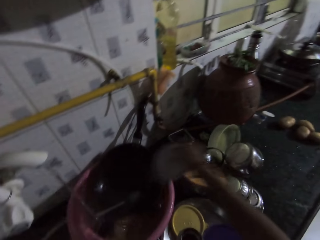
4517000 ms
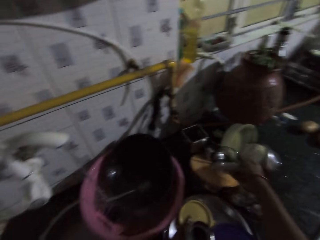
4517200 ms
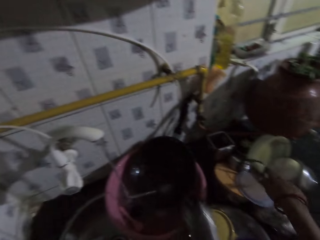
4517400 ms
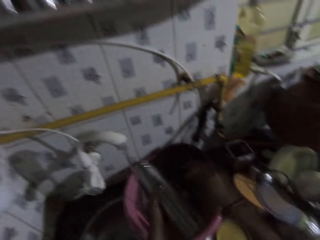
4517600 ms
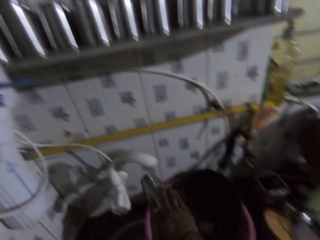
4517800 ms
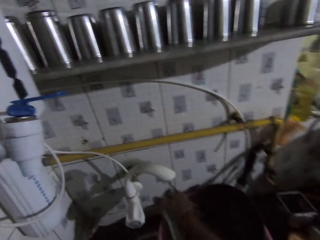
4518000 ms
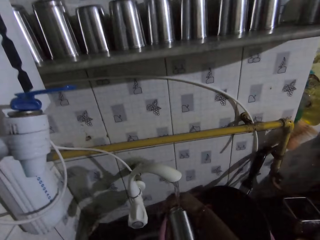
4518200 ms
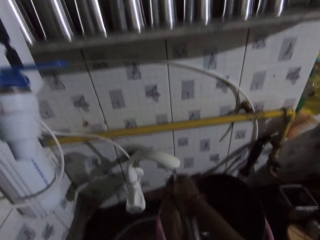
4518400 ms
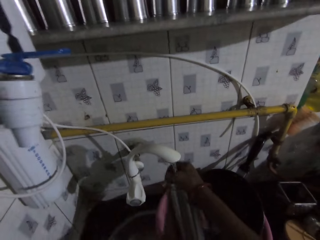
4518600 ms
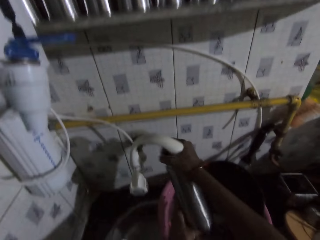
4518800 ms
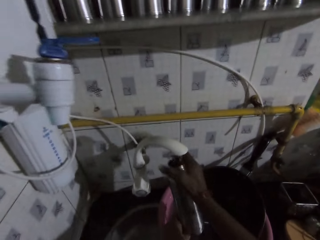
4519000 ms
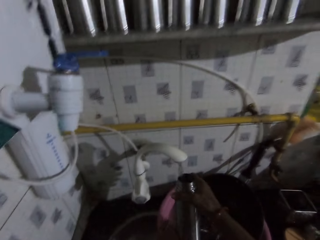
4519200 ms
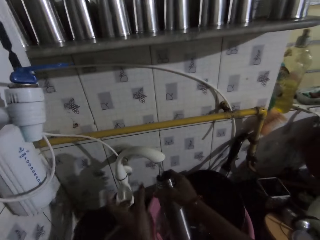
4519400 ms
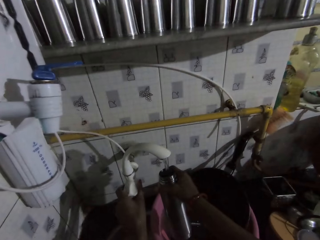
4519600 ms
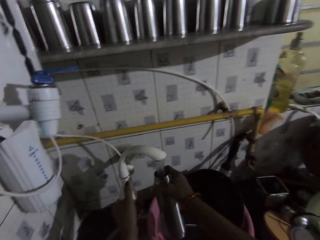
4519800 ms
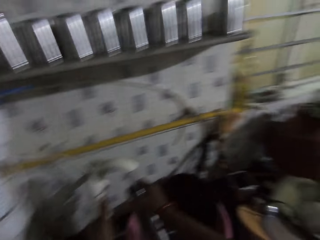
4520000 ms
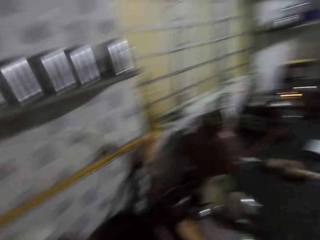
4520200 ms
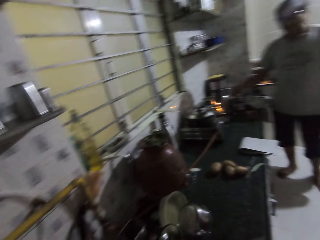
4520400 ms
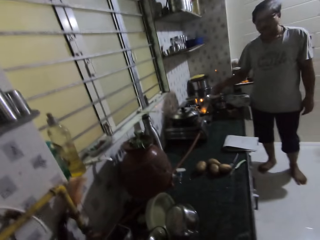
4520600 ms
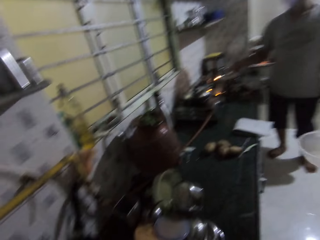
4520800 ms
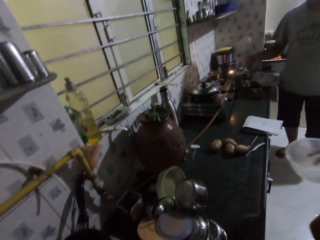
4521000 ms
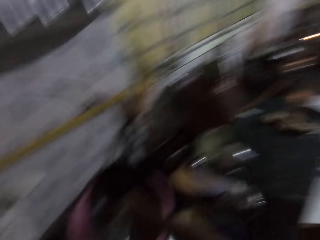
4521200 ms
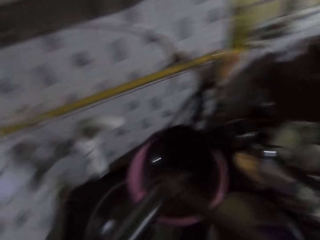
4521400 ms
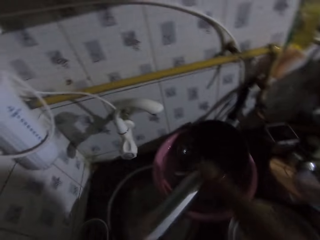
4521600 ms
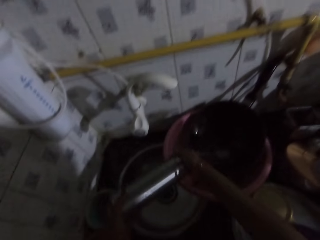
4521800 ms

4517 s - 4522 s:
The camera wearer drops the lid on the kitchen slab with her right hand and picks up a water bottle from the tray with her left hand. She rinses the water bottle underneath the tap with both hands. She fills the water bottle in her right hand with water from the tap. She turns the knob of the tap with her left hand. A woman holds a bowl in her right hand. A man interacts with the camera wearer. The man stands next to a cooker. The camera wearer shakes the water bottle with both hands. She holds the water bottle with both hands.

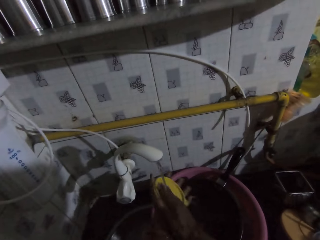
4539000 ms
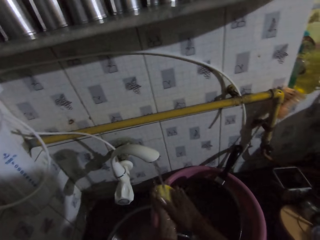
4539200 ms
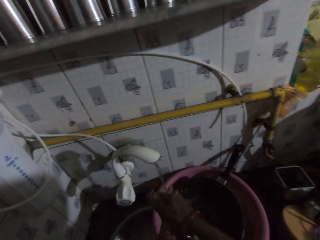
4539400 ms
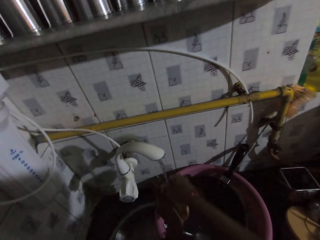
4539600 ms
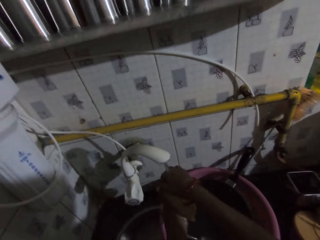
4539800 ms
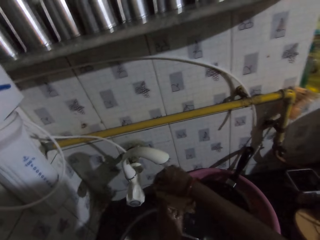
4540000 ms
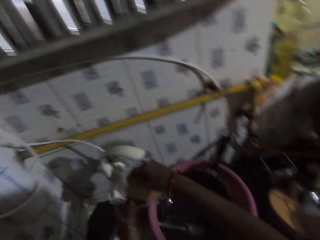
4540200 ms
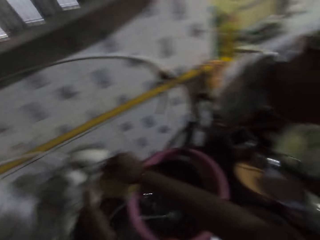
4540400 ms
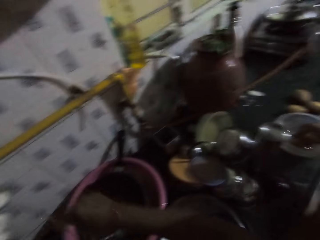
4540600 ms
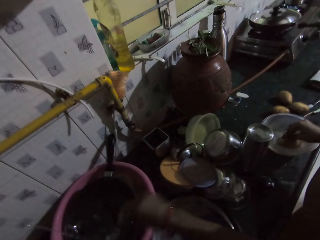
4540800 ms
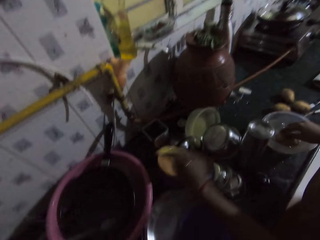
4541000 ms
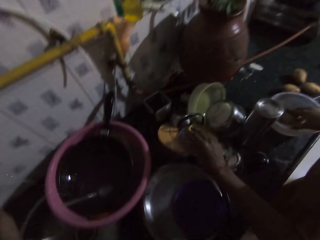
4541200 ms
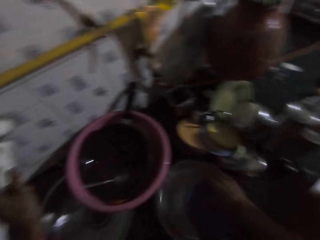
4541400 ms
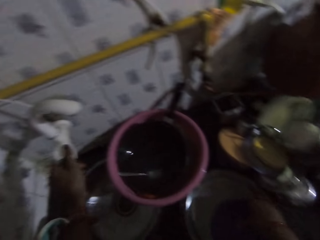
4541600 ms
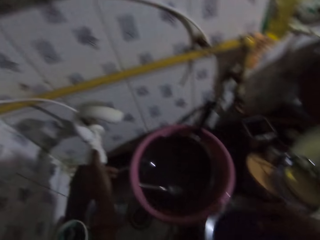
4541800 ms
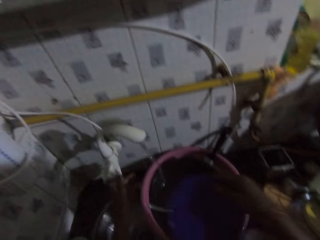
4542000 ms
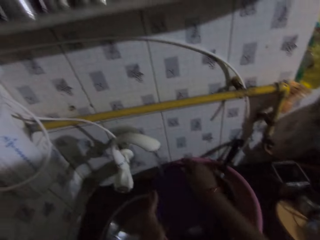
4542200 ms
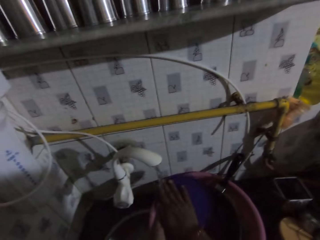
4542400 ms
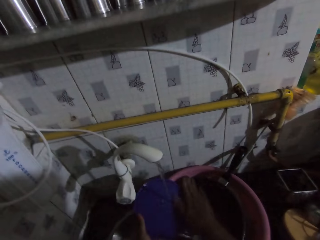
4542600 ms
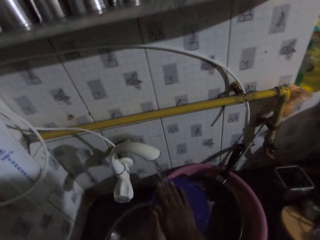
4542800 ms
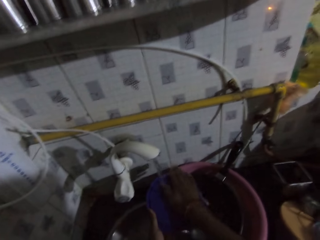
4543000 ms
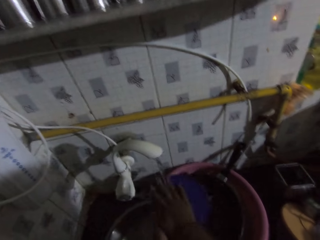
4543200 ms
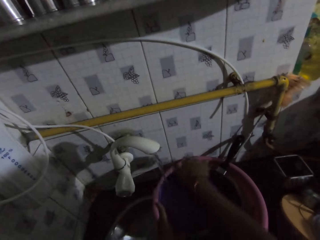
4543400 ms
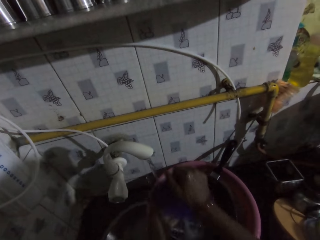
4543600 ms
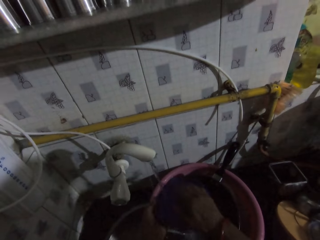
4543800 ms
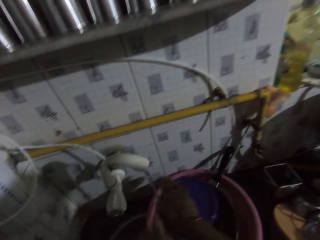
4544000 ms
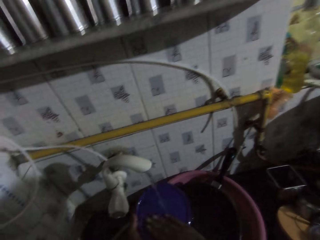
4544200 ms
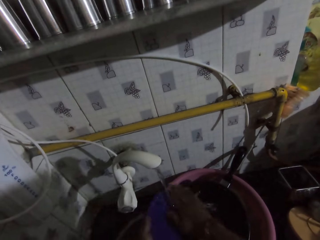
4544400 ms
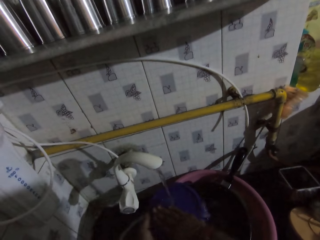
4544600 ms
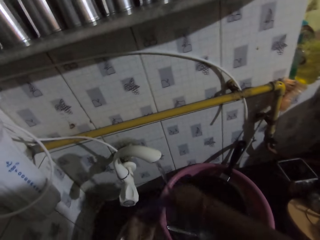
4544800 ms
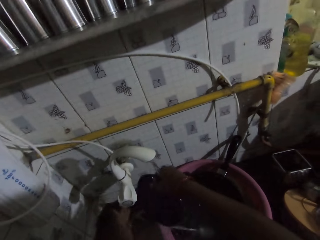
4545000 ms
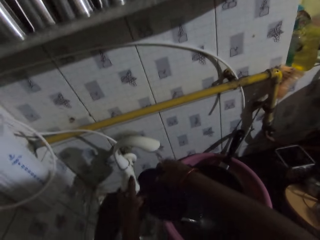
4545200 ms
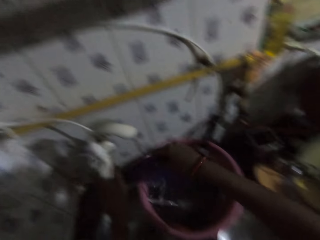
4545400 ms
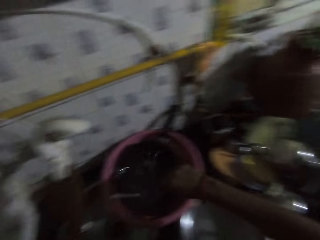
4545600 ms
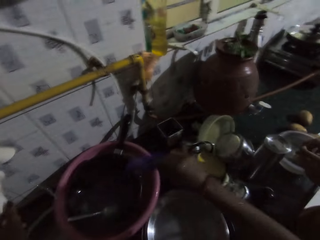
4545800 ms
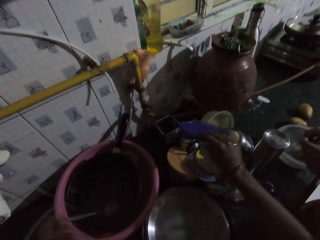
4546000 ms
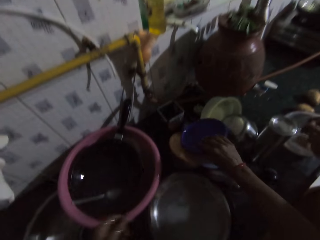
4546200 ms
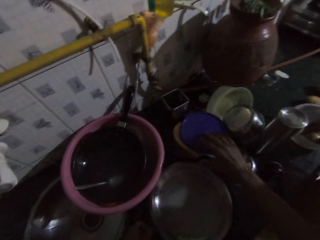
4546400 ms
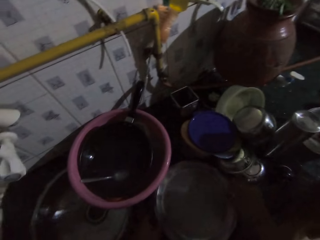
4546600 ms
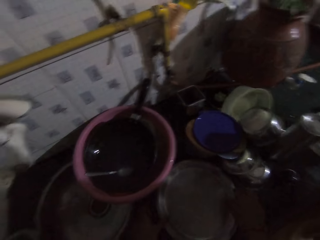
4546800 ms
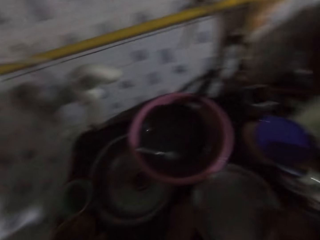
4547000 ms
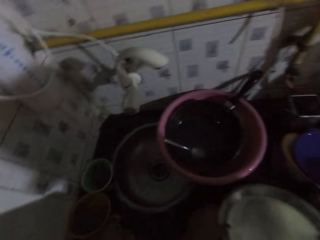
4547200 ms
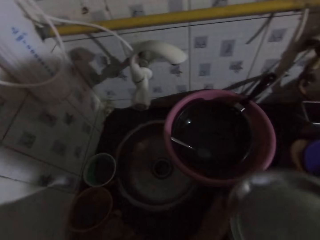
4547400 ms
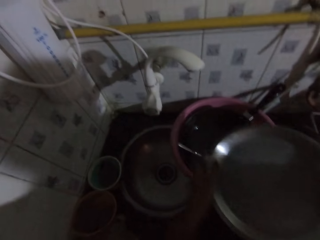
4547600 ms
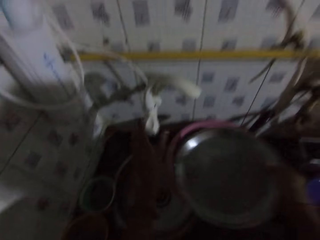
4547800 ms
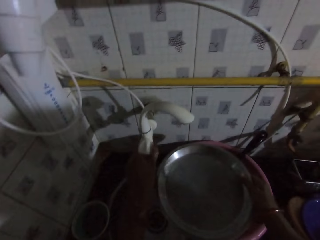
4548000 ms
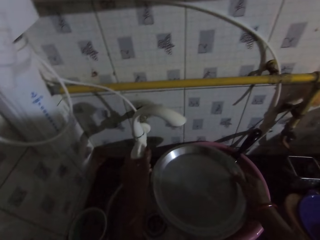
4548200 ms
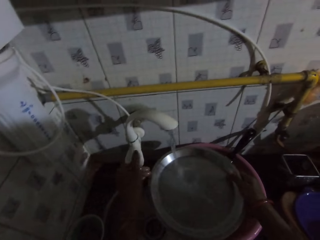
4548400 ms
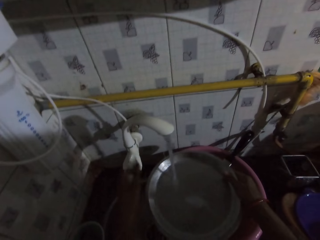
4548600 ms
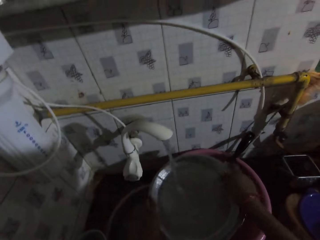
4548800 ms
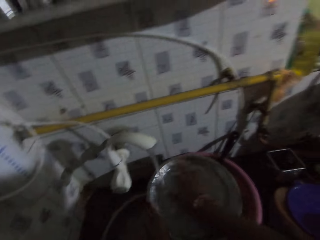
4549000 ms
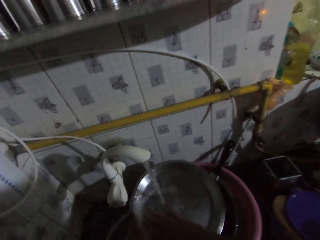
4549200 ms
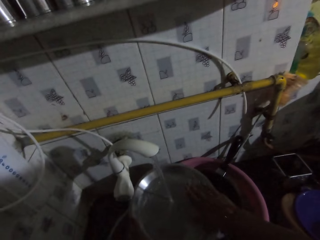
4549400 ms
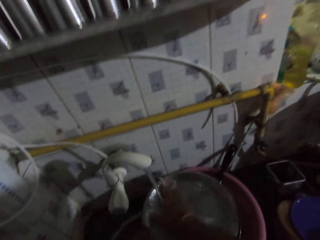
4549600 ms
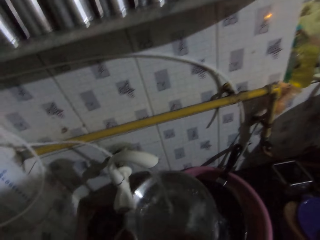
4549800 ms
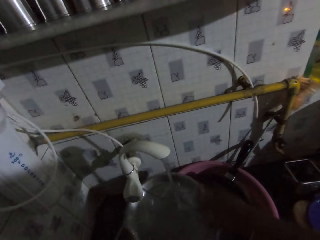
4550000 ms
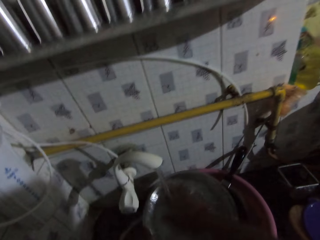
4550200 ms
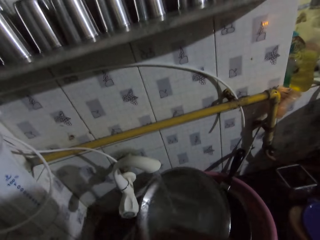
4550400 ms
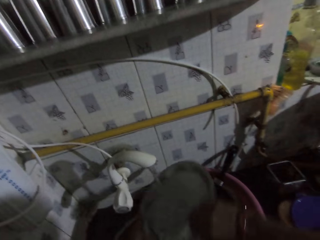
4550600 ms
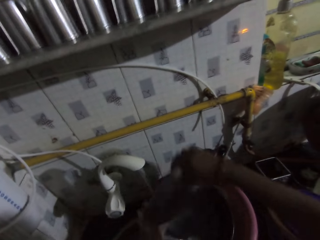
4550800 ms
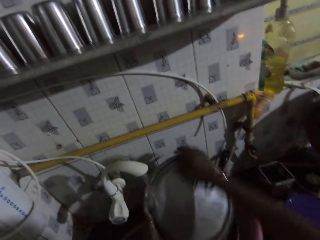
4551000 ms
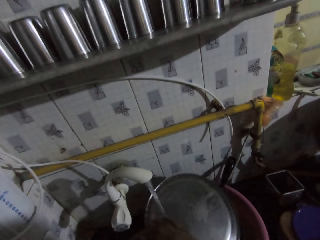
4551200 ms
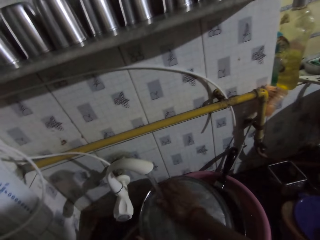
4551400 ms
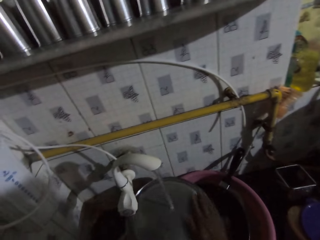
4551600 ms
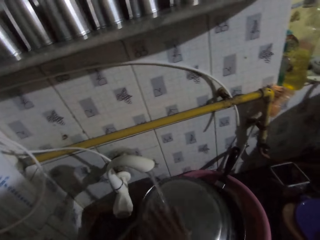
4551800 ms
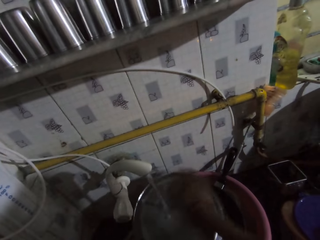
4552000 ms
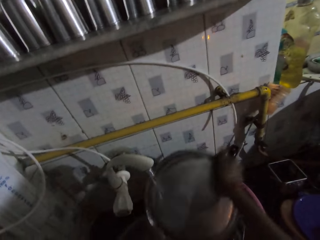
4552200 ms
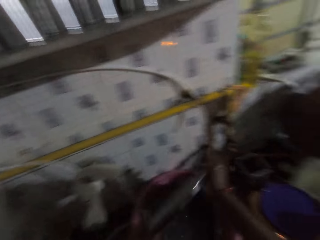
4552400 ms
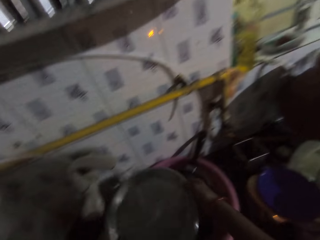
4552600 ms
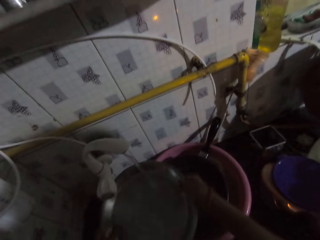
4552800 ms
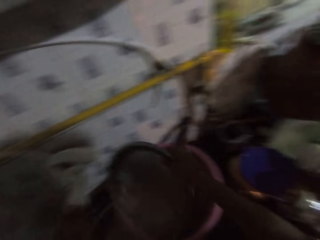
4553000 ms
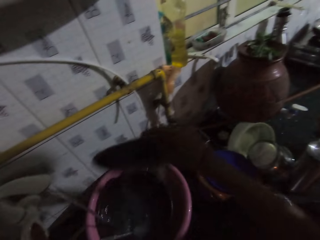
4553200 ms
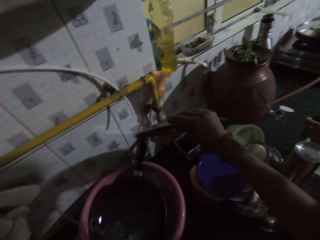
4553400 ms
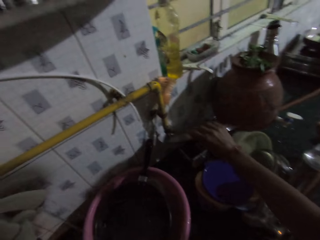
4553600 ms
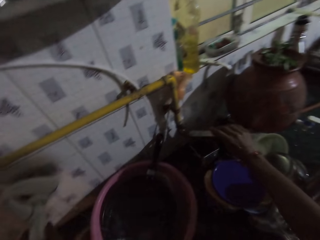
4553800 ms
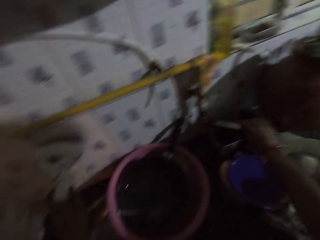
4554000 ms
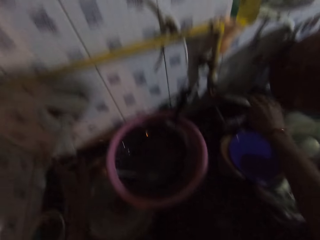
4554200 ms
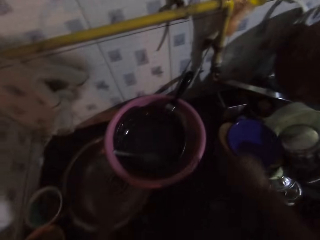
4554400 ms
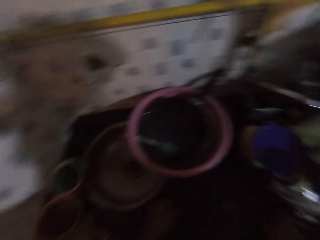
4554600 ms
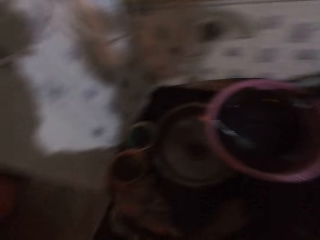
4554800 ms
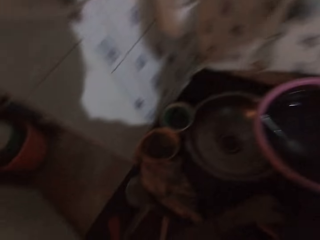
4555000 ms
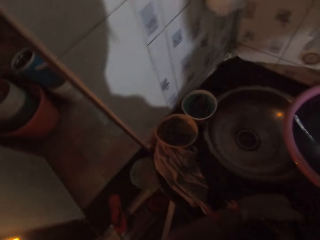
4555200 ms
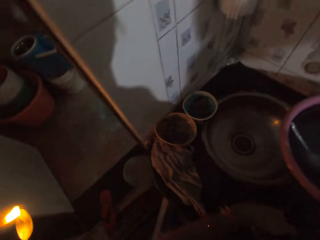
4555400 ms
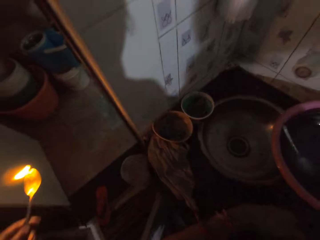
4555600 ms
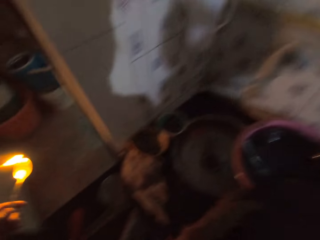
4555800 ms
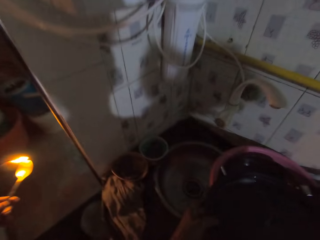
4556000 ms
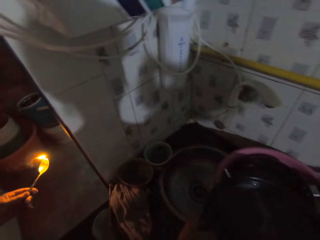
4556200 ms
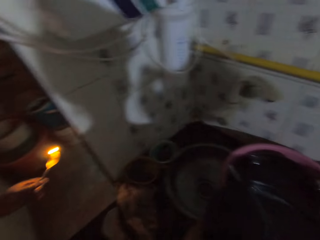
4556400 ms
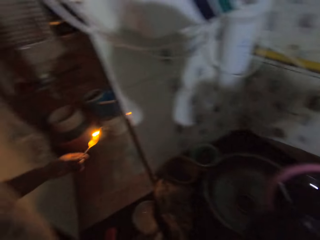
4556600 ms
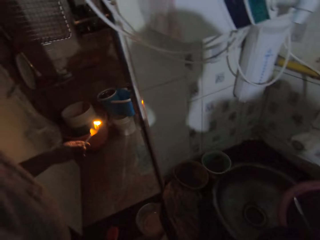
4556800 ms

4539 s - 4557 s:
The camera wearer closes the tap with her left hand. She drops the lid on the kitchen slab with her right hand. She picks up a lid from the tray with her right hand. She opens the tap with her left hand. She washes utensils from a basin onto a counter. She rinses the lid underneath the tap with both hands. She drops the lid on the kitchen slab with her right hand. She picks up the tray from the kitchen slab with both hands. She holds the tray with her right hand. She places the tray underneath the tap with her right hand. She opens the tap with her left hand. She washes utensils from the basin onto the counter. She washes the tray underneath the tap with her right hand. She drops the tray on the kitchen slab with her right hand. She turns off the tap. She picks up the tray from the kitchen slab with both hands. A man walks in a room with a candle on a spoon. The man holds the burning spoon in his left hand. The camera wearer interacts with the man.
